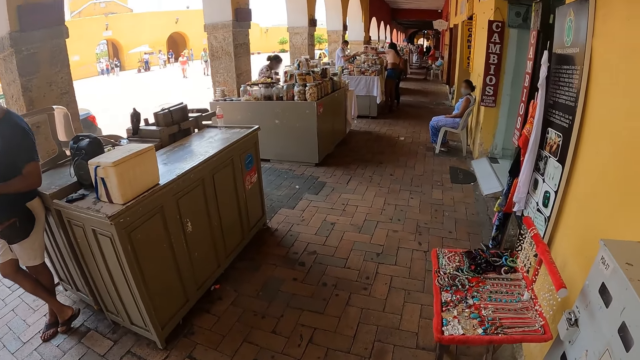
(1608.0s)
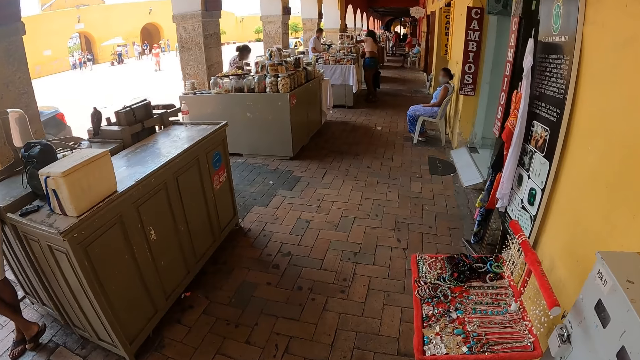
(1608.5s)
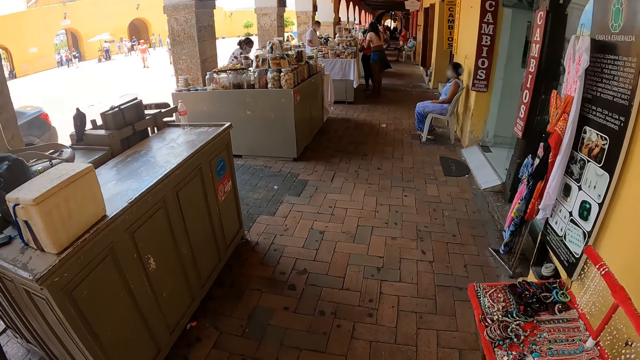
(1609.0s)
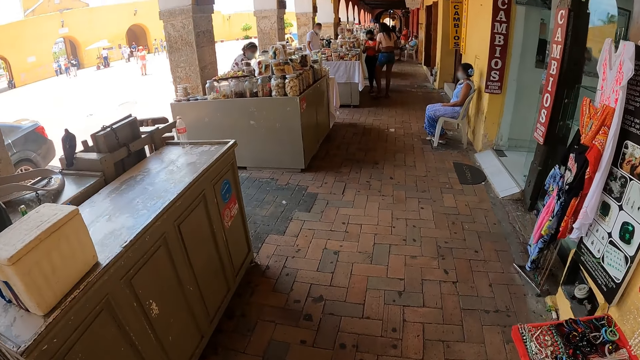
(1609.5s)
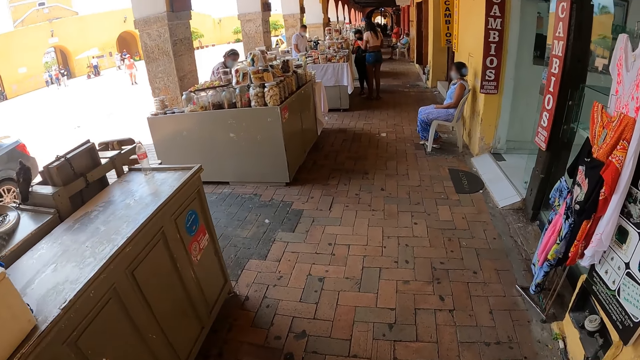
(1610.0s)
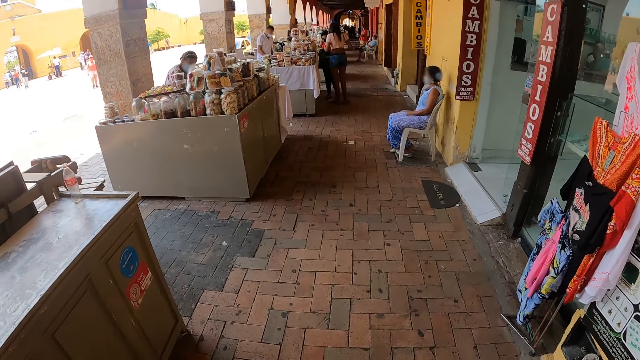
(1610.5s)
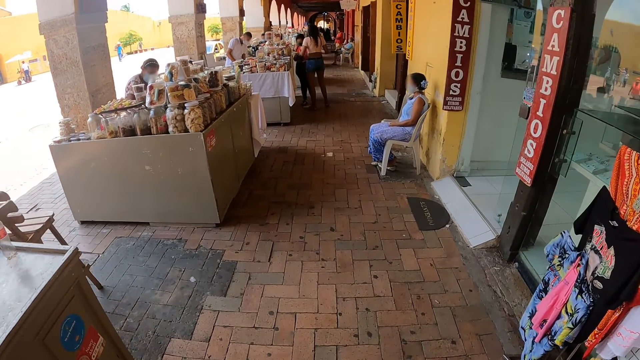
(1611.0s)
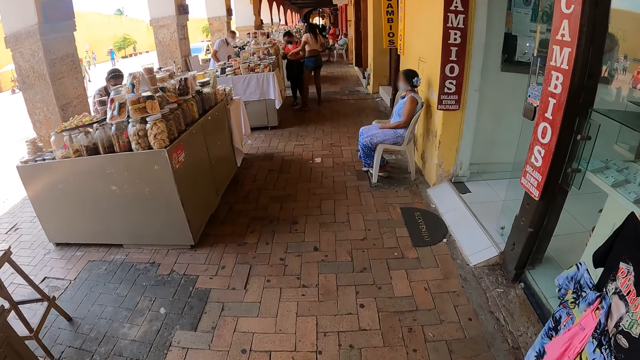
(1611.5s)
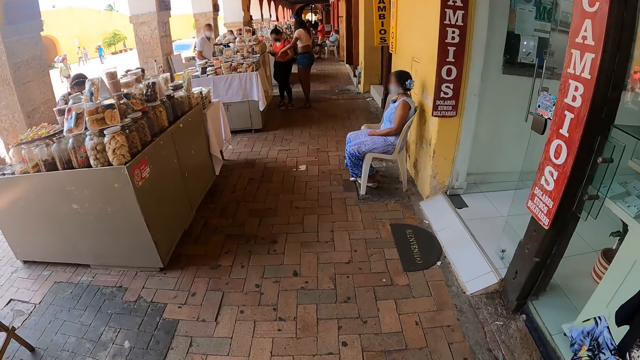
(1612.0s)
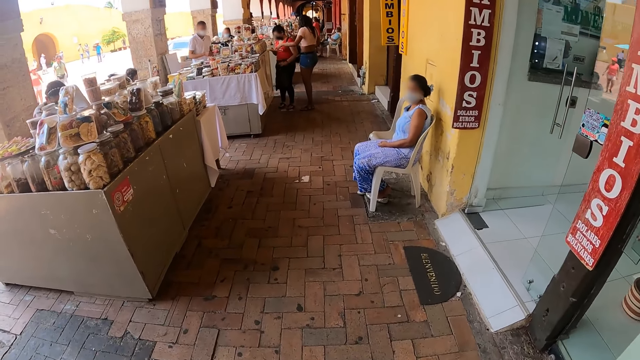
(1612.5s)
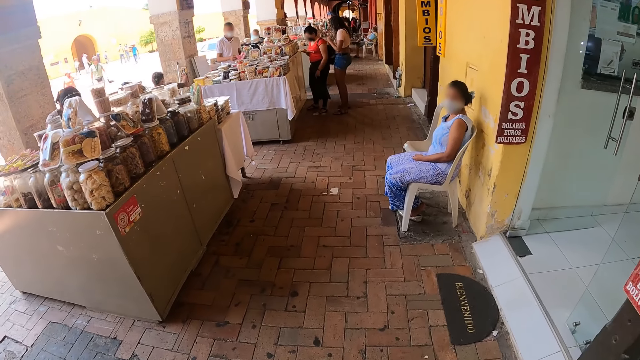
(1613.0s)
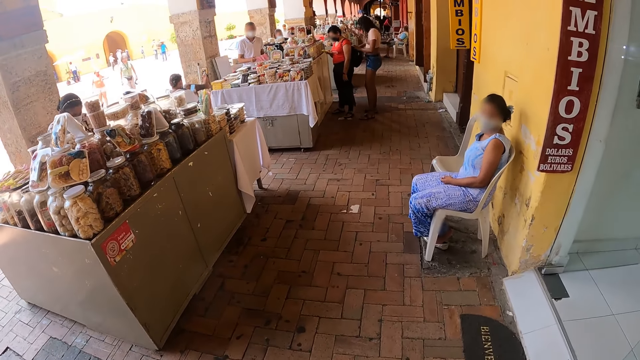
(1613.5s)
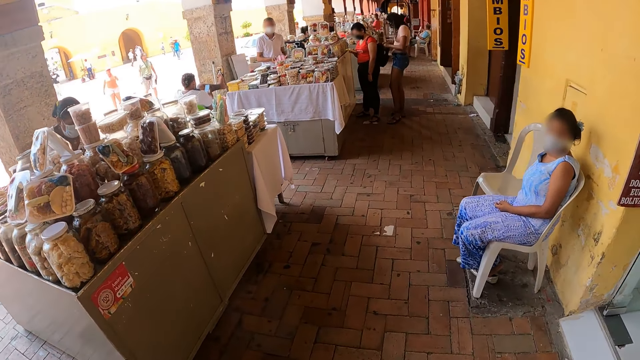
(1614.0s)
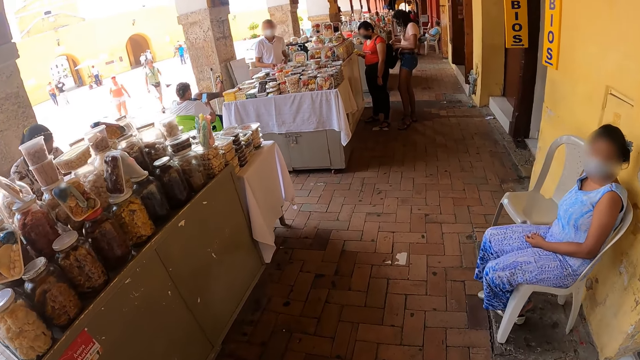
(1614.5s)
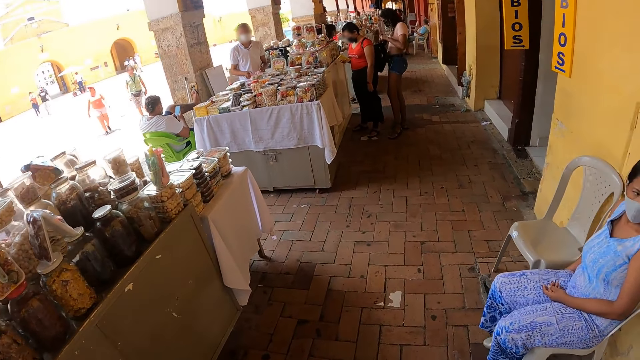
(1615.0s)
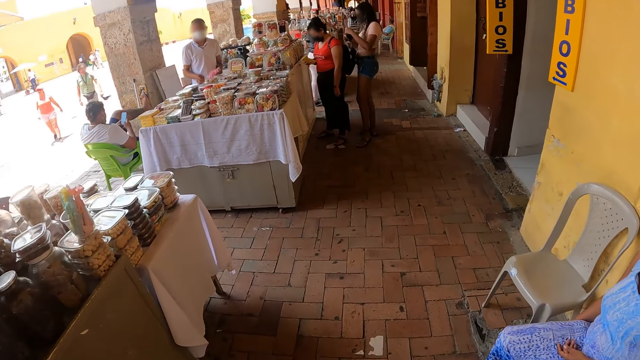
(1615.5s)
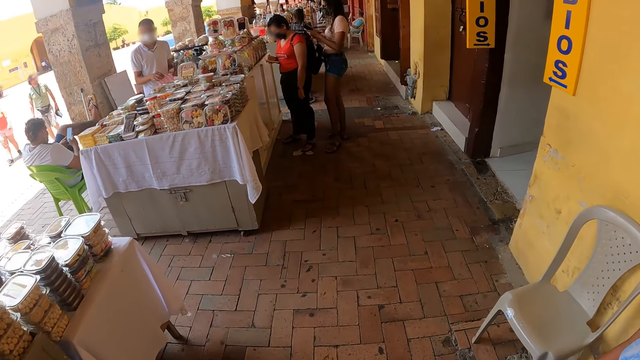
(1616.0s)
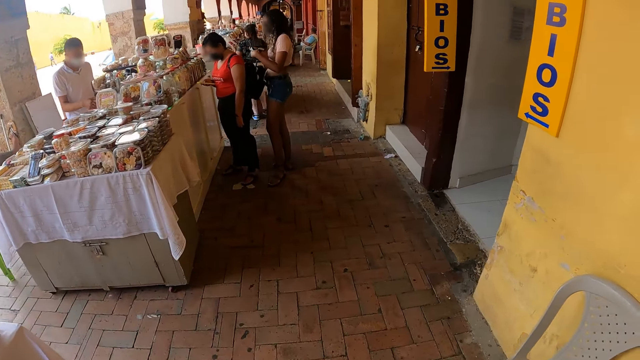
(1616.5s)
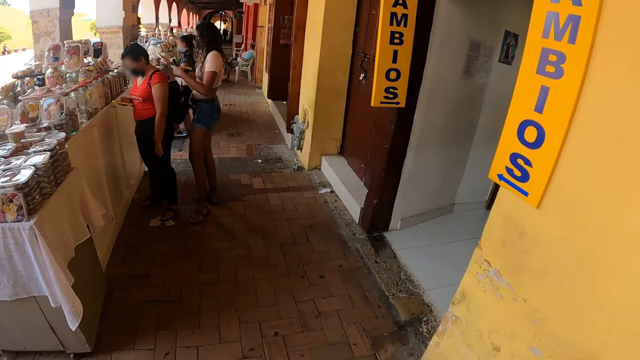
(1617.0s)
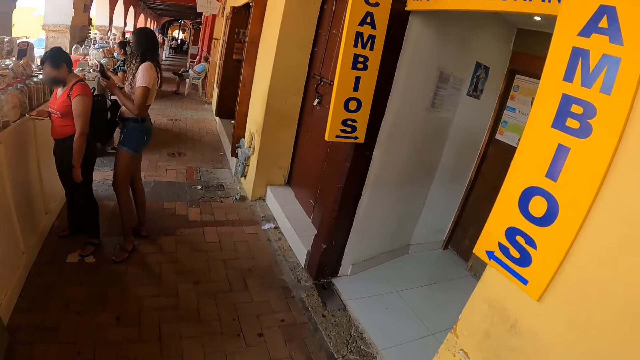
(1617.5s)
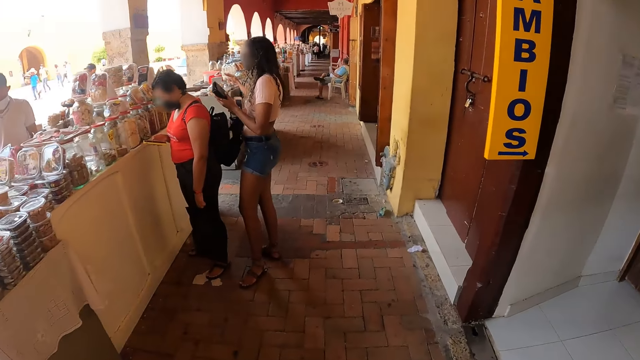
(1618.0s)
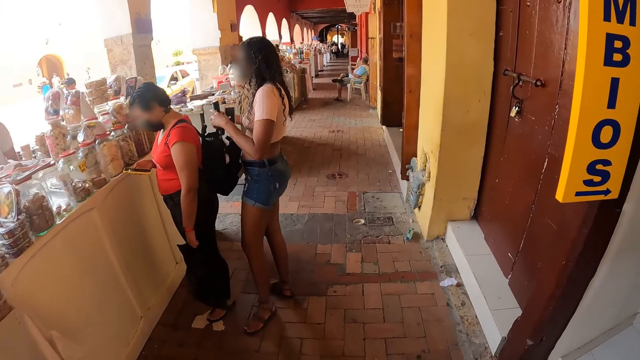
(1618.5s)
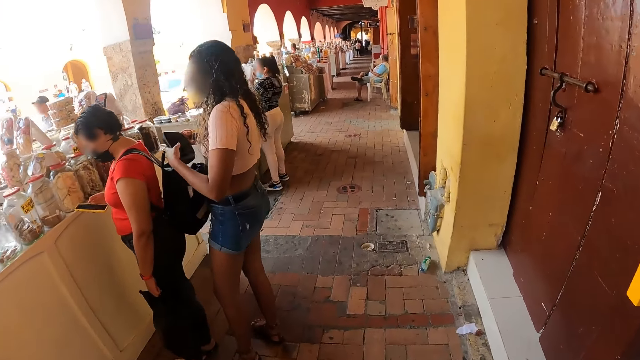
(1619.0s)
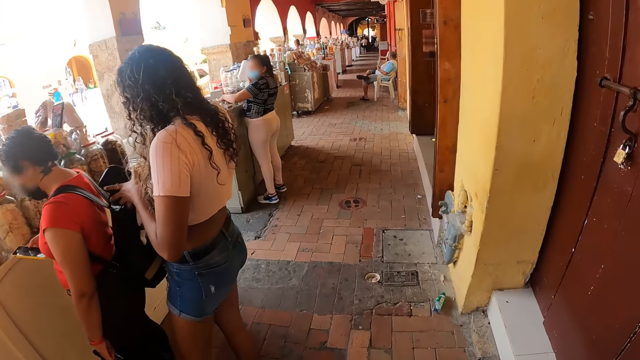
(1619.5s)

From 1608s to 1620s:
The camera wearer walks in the store room.

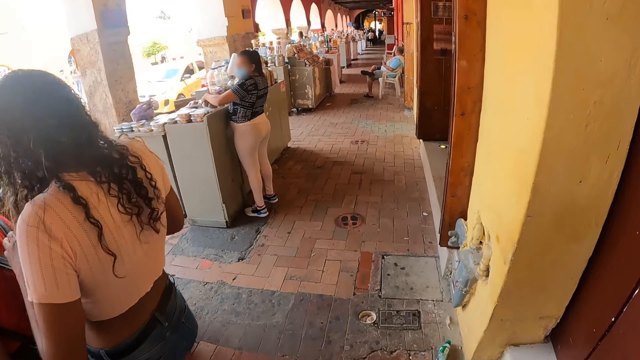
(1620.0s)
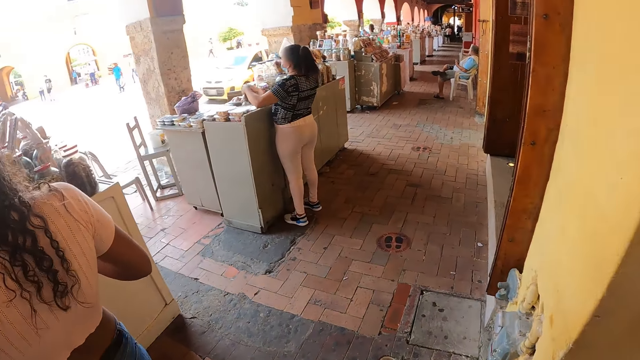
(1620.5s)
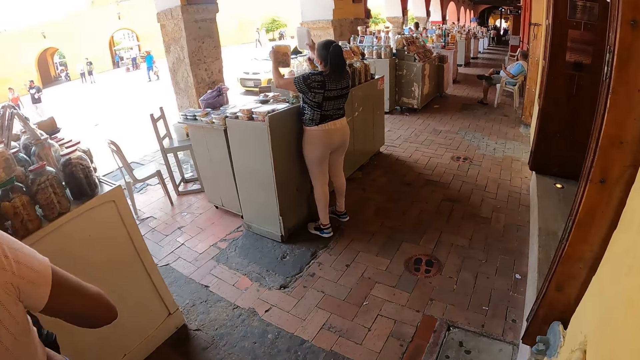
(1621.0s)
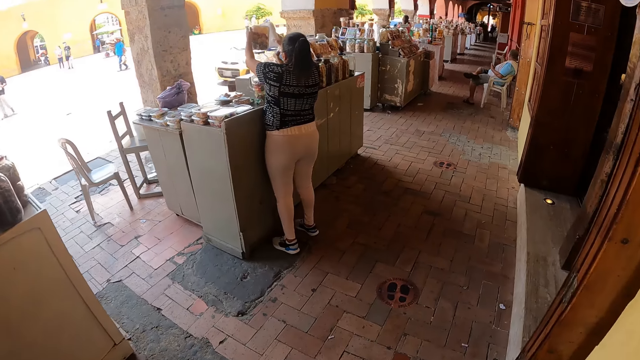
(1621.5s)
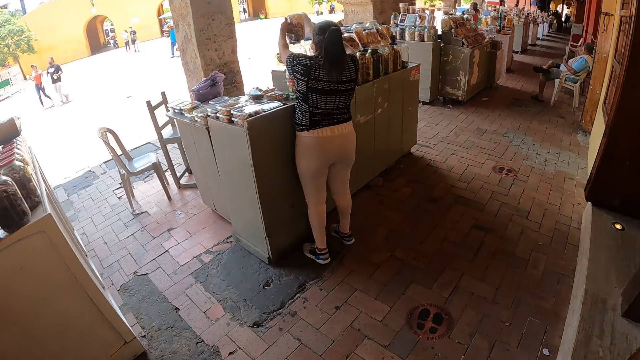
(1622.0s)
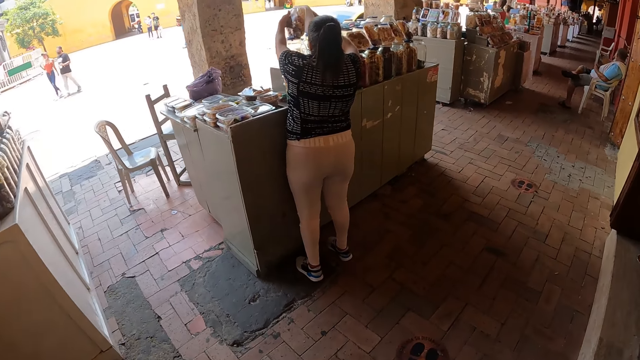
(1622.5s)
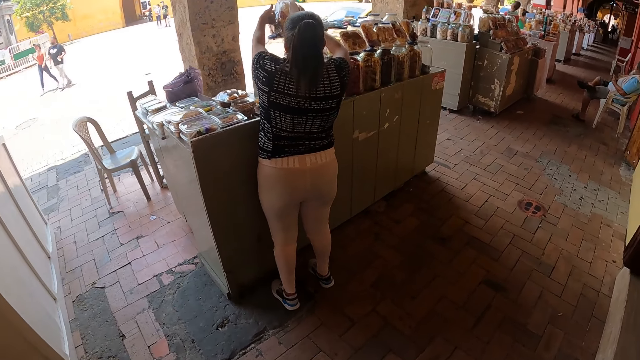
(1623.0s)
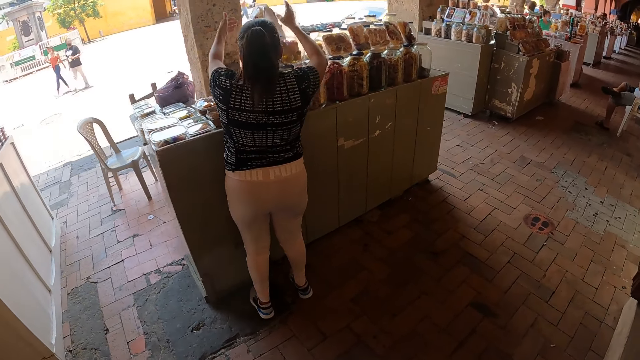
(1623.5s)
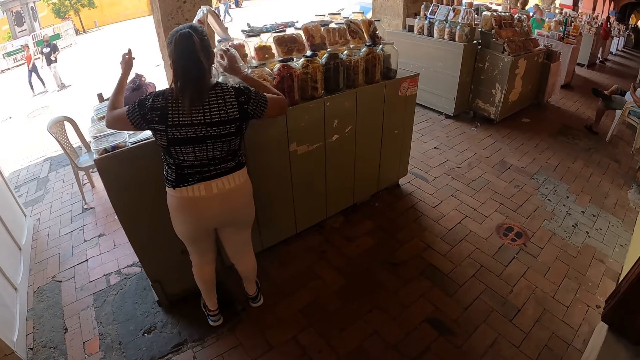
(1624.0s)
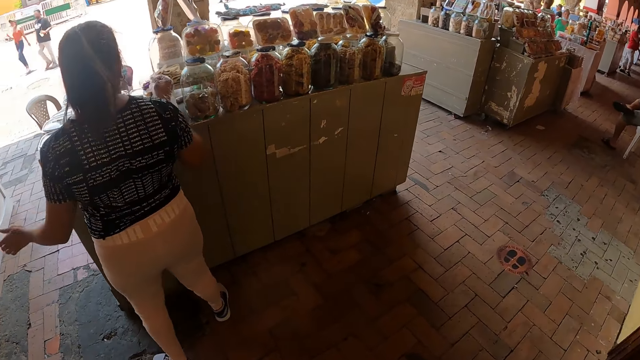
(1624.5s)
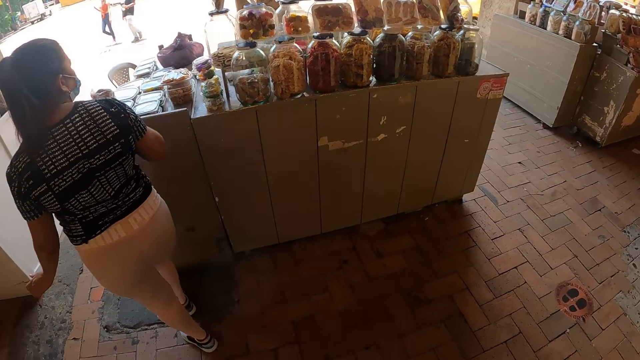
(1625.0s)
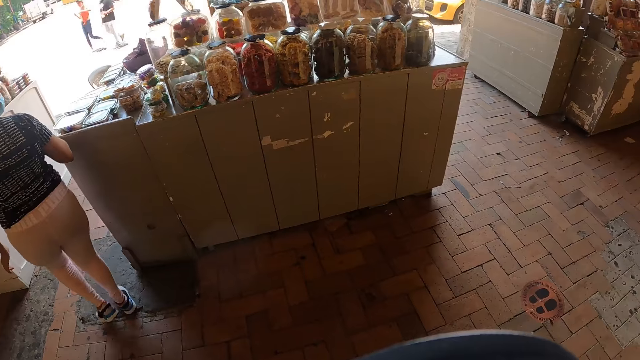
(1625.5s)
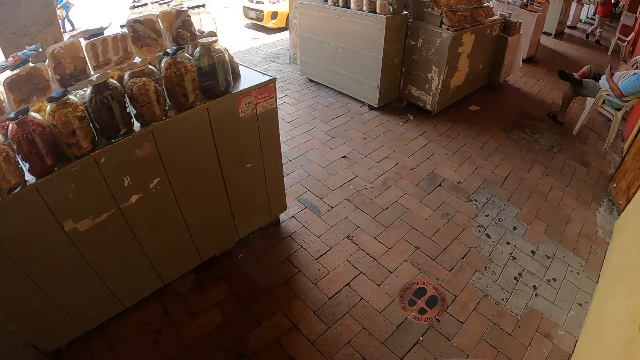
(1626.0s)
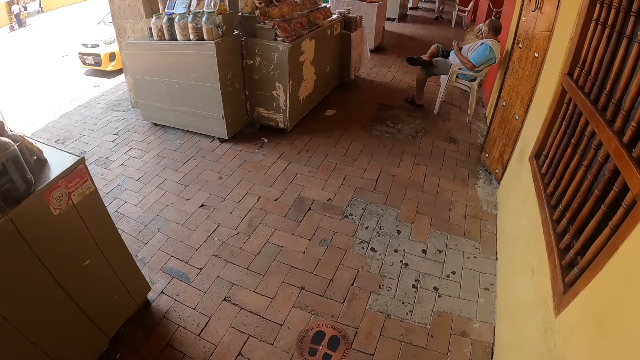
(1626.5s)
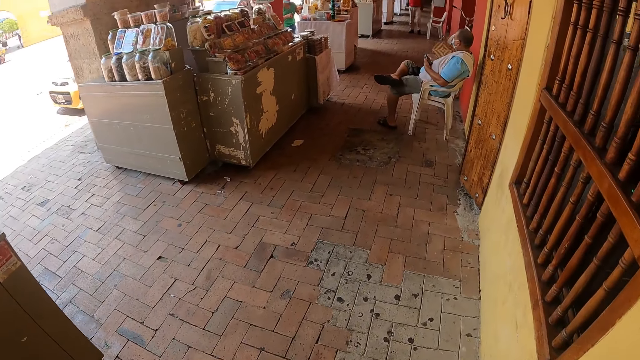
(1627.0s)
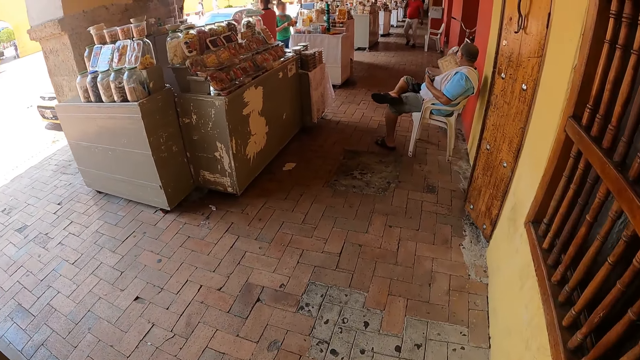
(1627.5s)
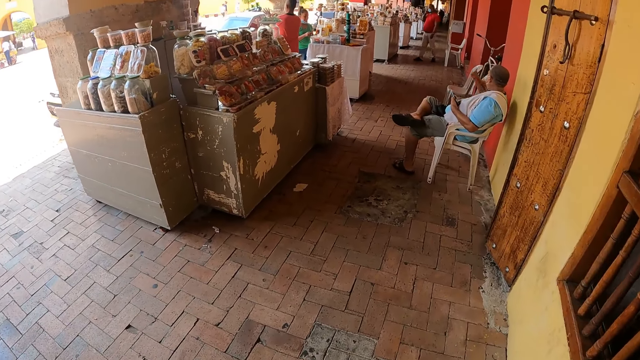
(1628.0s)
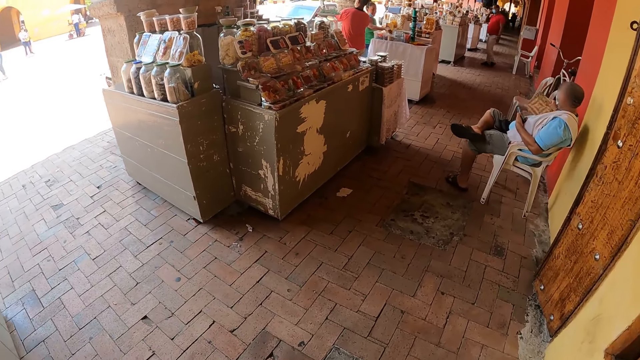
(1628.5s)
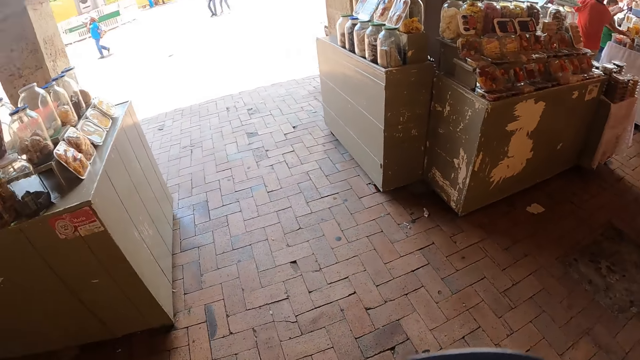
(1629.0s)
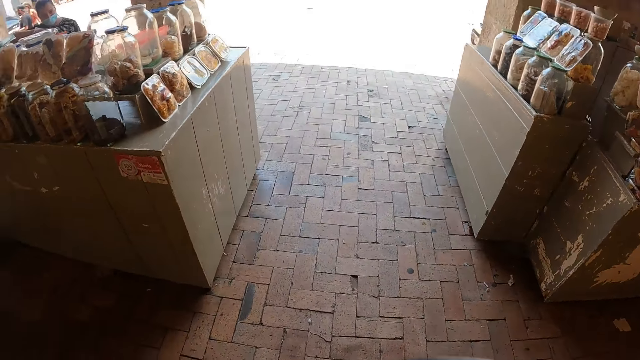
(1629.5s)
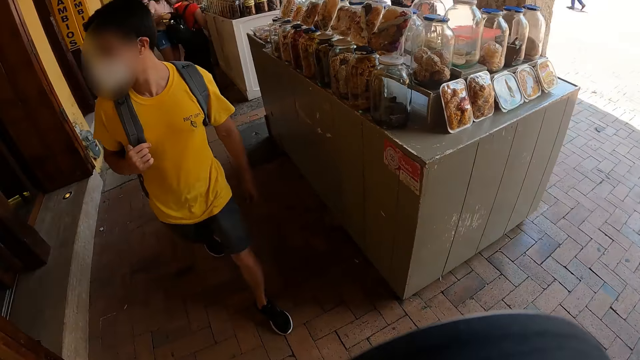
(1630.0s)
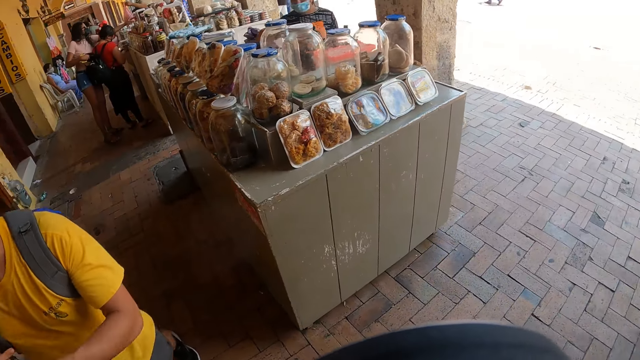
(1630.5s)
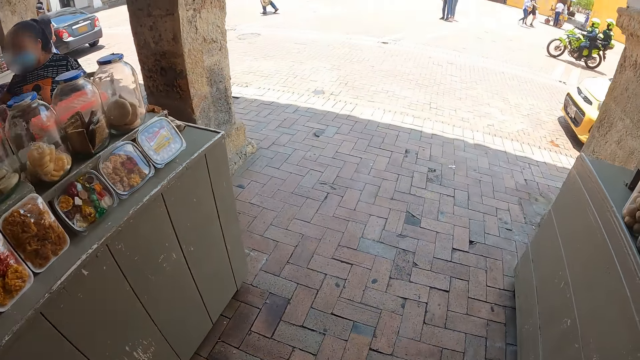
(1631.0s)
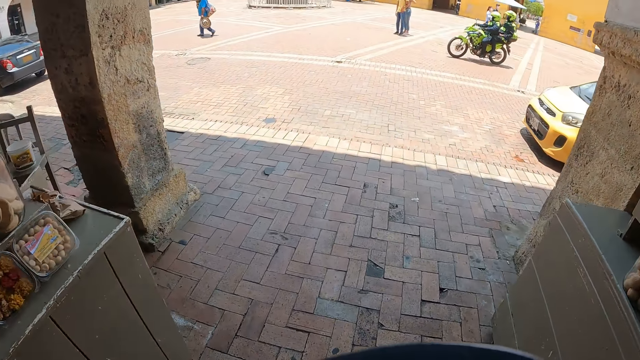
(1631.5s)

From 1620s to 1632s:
The camera wearer looks around.
